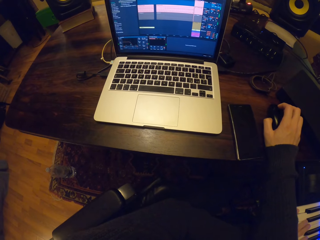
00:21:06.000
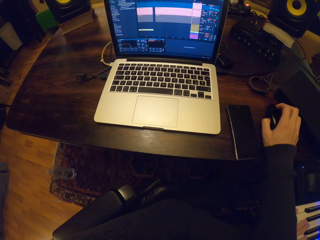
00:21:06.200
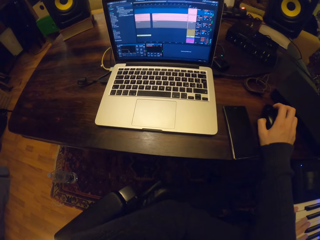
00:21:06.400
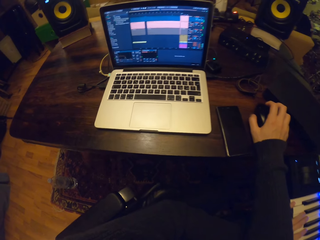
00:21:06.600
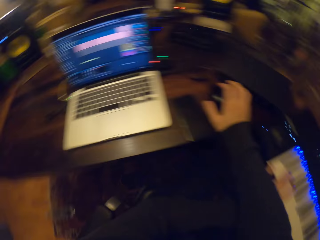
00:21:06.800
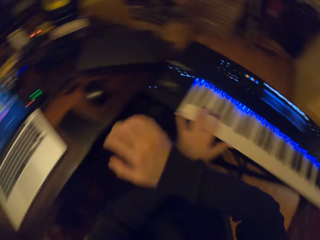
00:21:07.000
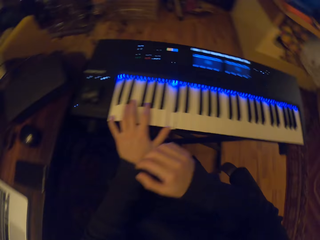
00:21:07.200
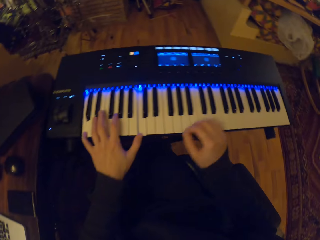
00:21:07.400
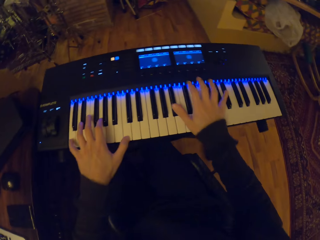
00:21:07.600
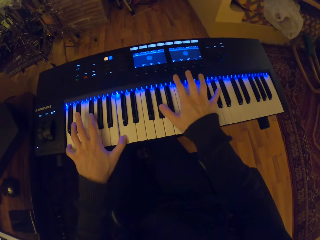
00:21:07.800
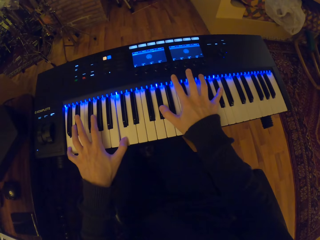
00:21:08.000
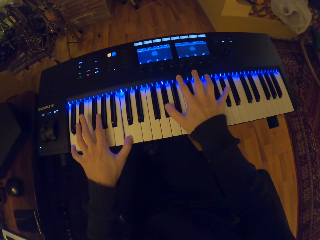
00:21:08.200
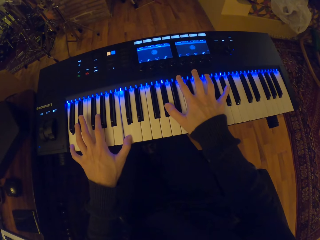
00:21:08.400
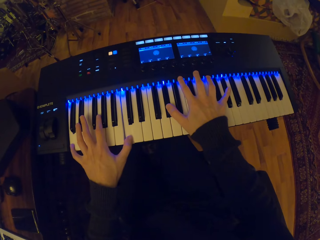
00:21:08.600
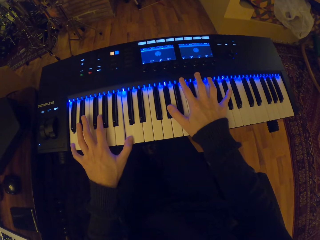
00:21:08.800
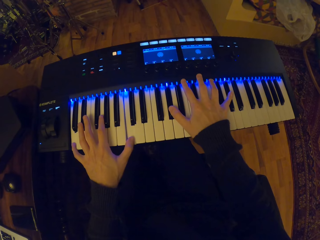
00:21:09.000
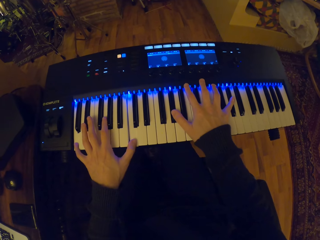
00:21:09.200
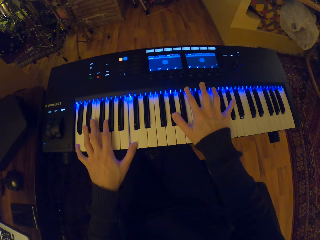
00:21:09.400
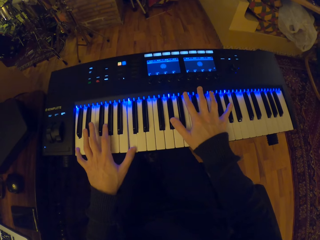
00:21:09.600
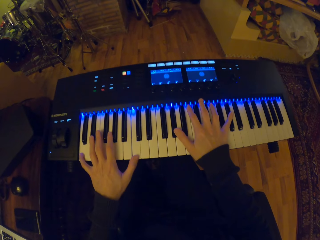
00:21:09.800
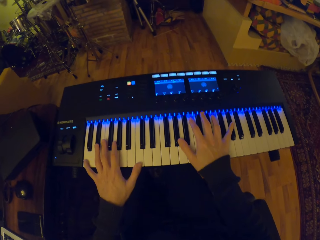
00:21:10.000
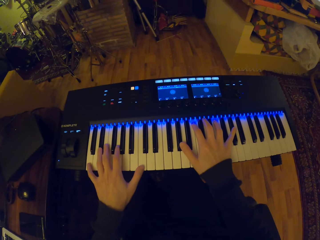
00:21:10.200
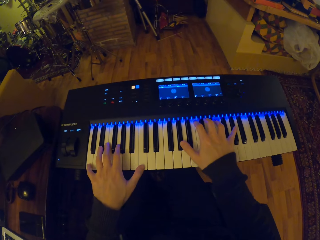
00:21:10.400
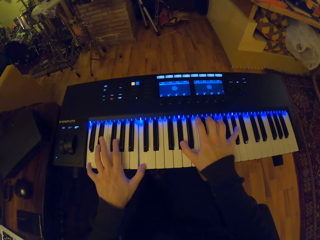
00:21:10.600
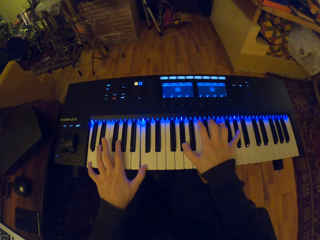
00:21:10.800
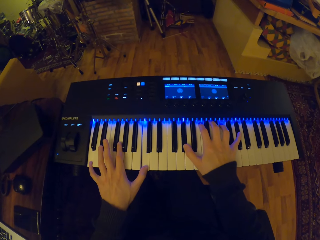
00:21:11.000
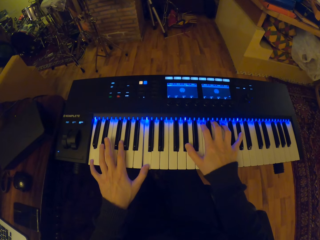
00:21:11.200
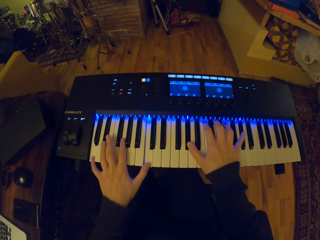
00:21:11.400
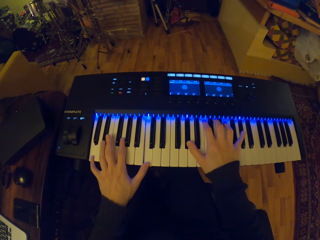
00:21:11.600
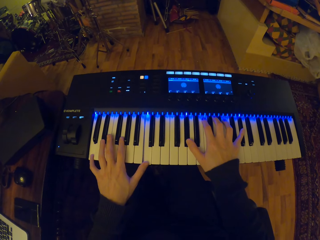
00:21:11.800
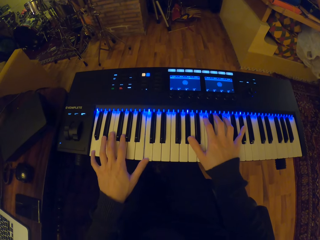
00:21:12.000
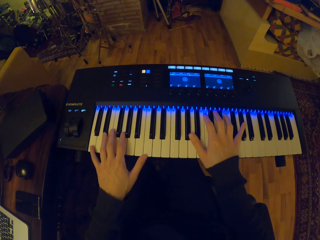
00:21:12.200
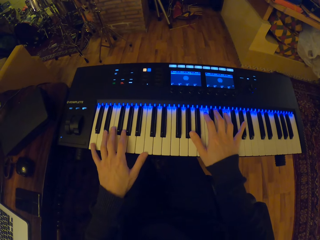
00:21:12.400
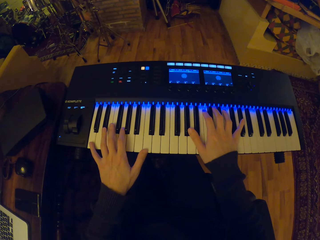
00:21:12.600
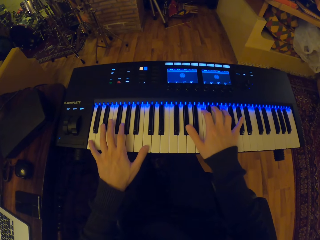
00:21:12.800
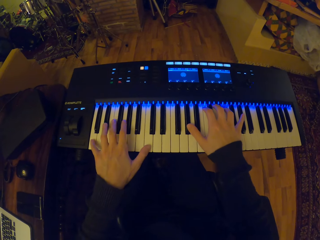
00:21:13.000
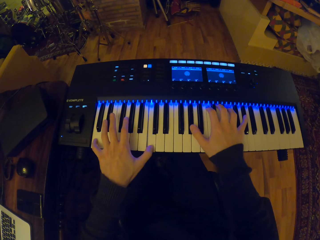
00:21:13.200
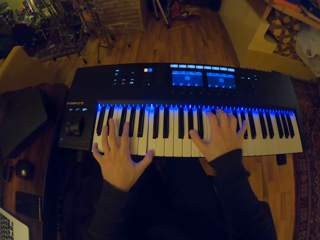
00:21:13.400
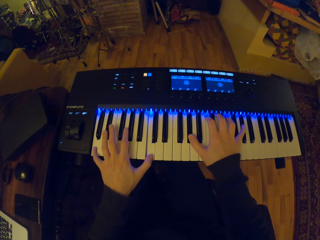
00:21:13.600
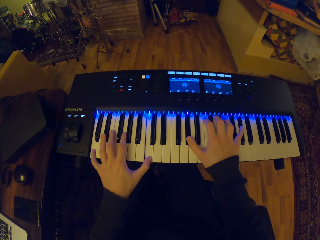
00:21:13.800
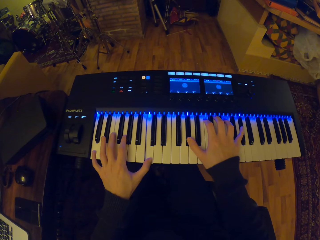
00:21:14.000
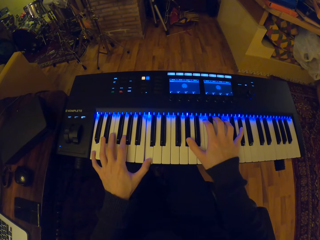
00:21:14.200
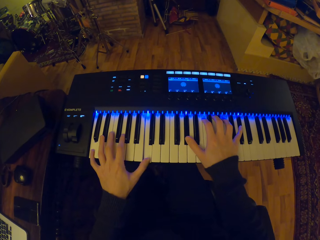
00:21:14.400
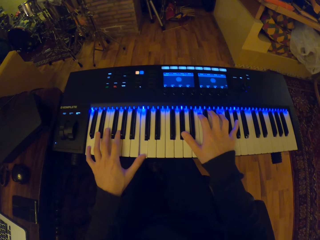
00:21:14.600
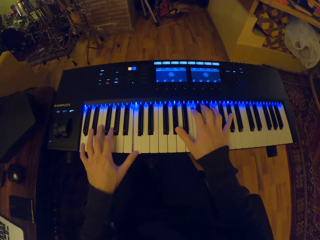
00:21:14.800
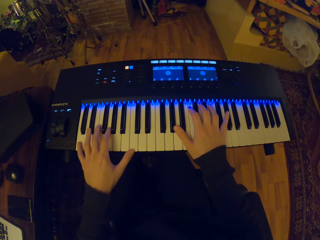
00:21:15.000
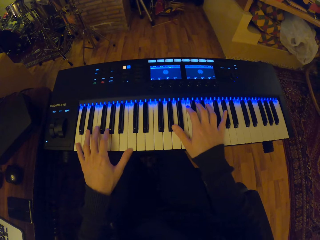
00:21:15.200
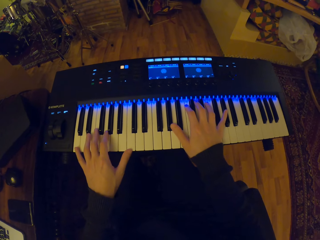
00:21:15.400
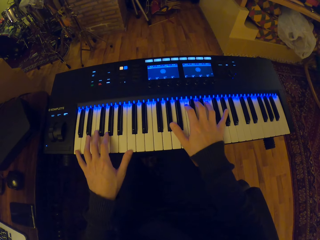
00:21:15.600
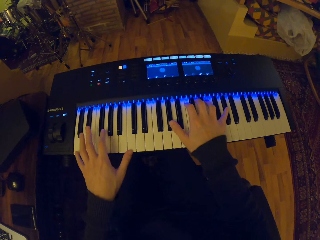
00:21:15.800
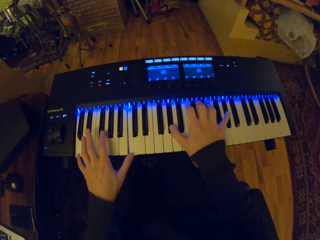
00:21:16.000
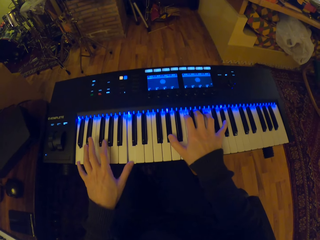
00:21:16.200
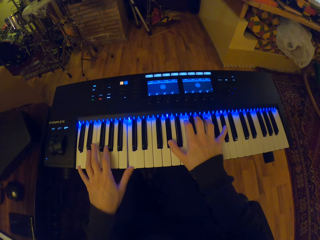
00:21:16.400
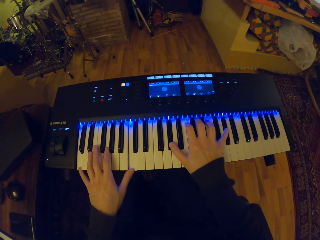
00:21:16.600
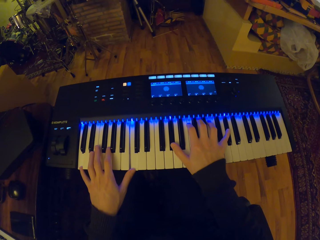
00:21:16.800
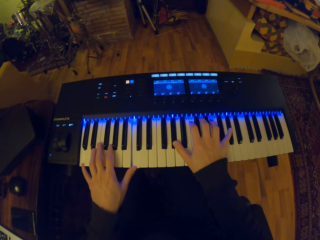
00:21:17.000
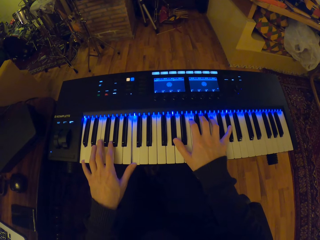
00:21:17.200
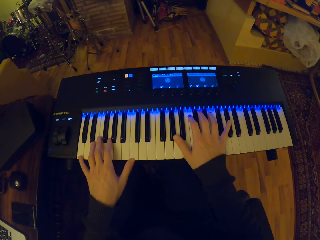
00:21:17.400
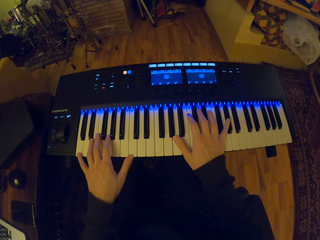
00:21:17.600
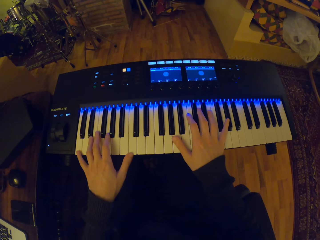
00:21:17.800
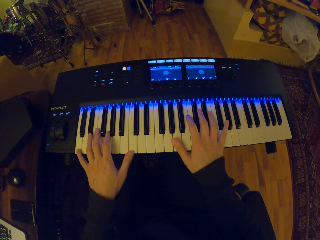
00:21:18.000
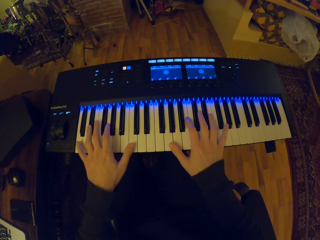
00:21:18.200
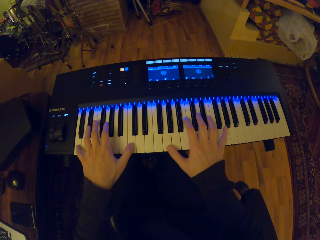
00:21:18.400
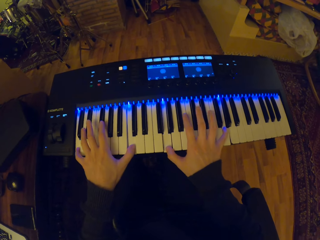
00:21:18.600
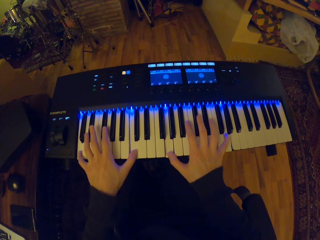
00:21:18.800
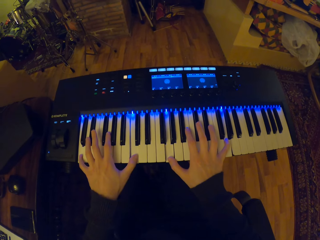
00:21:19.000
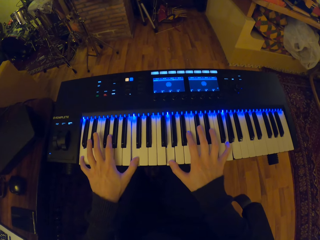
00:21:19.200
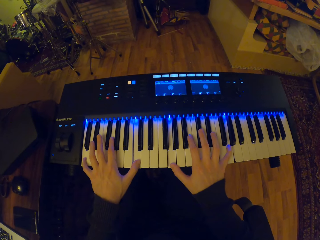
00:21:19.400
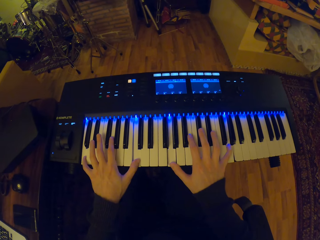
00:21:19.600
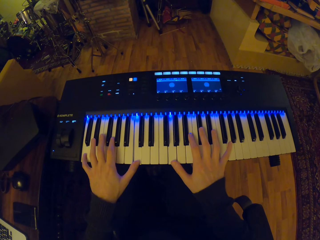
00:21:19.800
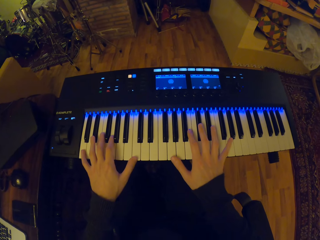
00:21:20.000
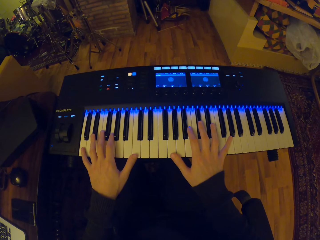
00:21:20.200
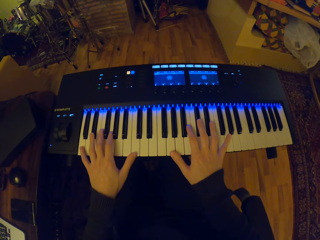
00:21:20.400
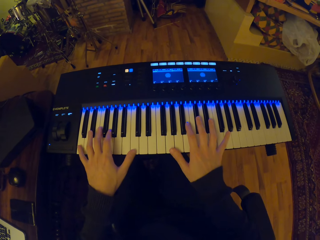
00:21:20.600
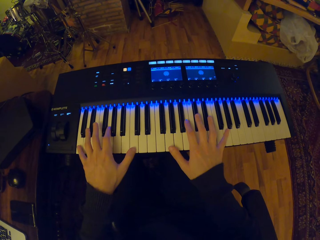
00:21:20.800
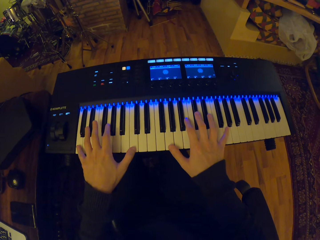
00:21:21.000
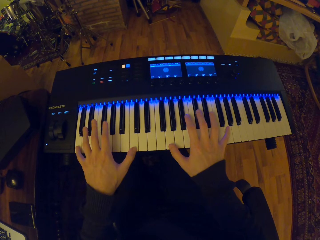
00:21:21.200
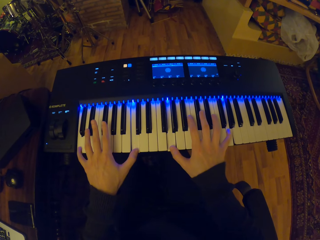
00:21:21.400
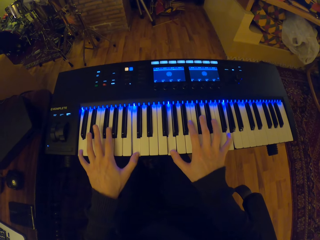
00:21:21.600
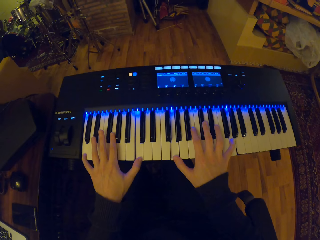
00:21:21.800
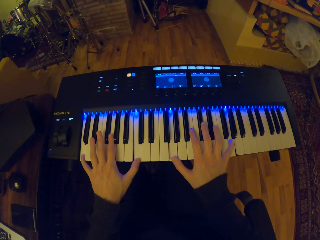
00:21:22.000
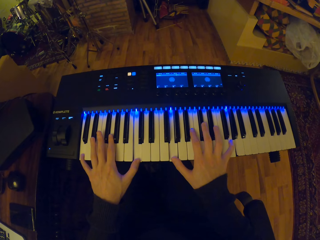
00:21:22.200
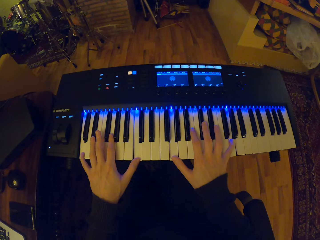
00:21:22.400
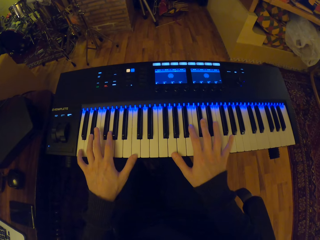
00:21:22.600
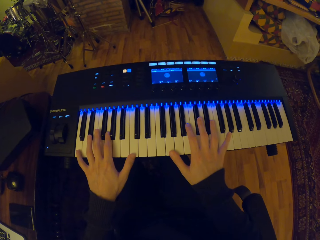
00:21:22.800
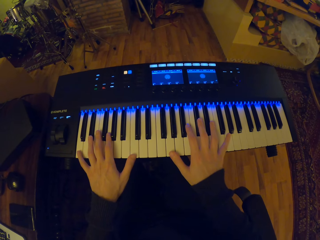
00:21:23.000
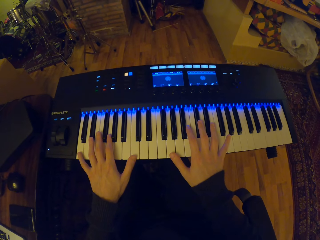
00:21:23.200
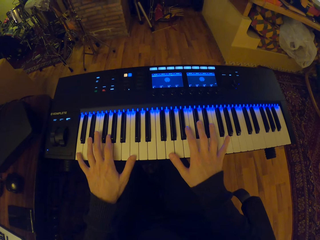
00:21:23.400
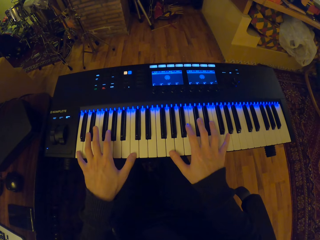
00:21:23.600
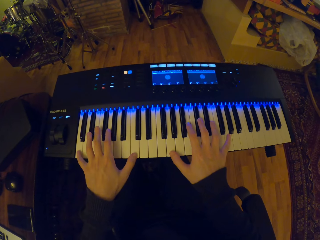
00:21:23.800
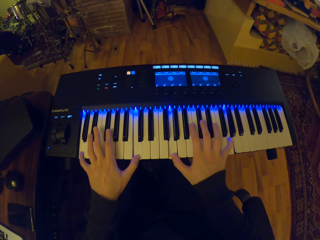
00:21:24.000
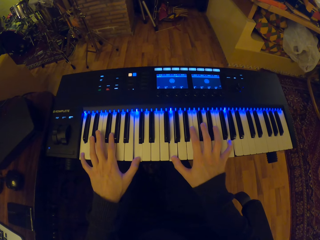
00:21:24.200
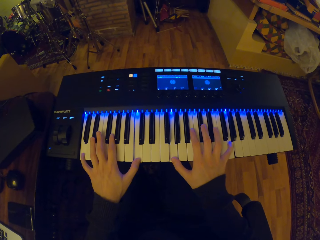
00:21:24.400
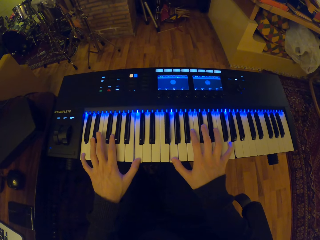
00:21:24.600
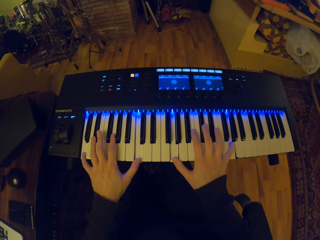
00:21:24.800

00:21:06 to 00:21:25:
The camera wearer turns towards a piano. He plays the piano on the piano stand with both hands. He places hands on the piano keyboard. He plays the piano.

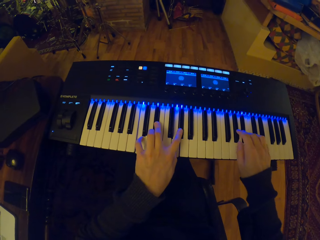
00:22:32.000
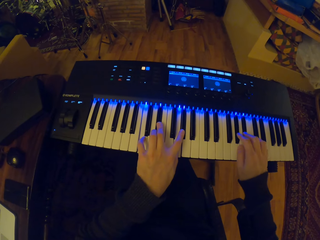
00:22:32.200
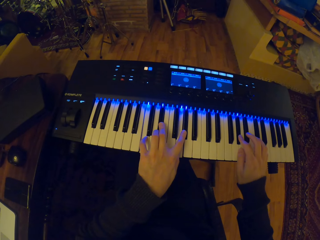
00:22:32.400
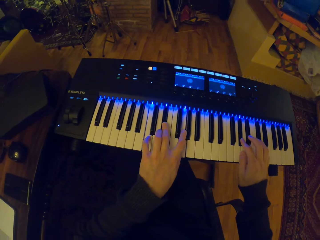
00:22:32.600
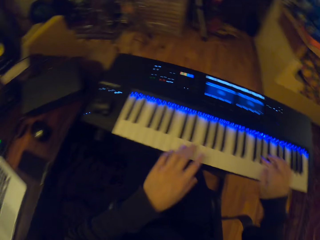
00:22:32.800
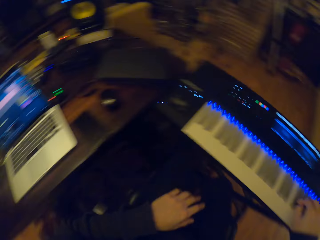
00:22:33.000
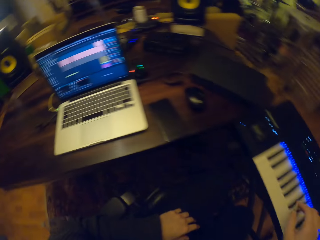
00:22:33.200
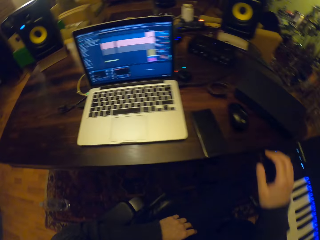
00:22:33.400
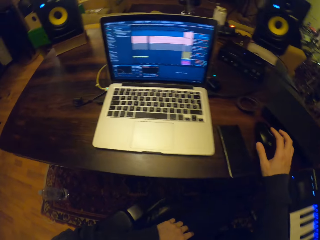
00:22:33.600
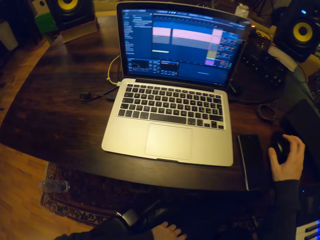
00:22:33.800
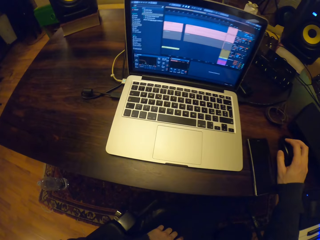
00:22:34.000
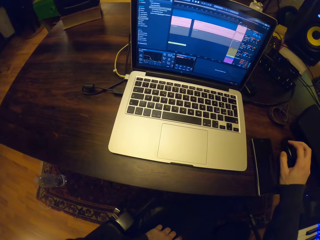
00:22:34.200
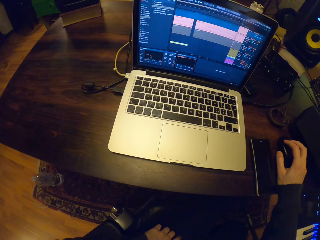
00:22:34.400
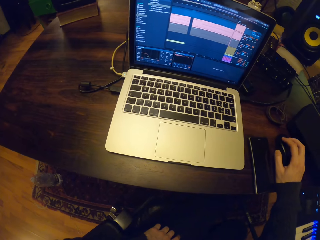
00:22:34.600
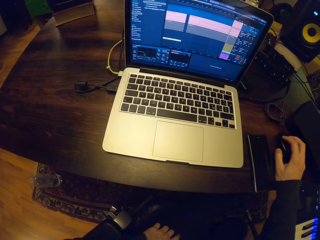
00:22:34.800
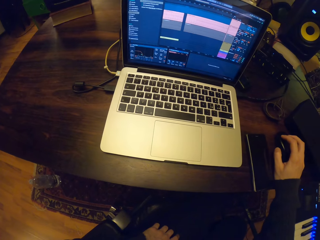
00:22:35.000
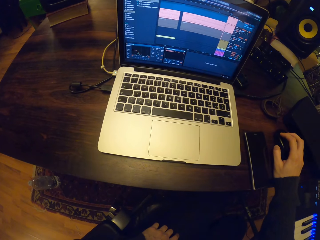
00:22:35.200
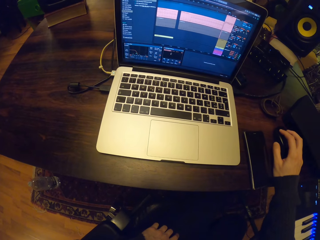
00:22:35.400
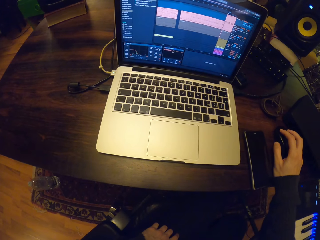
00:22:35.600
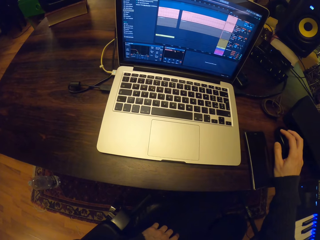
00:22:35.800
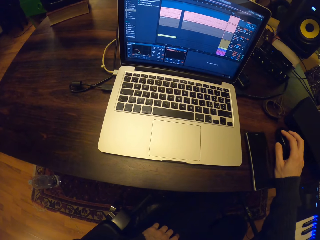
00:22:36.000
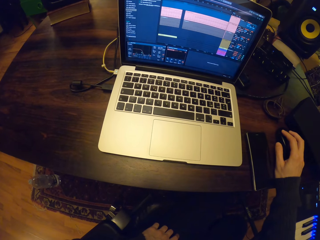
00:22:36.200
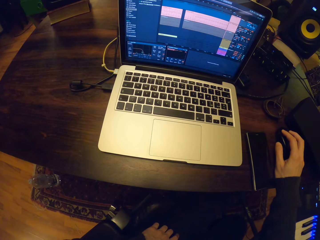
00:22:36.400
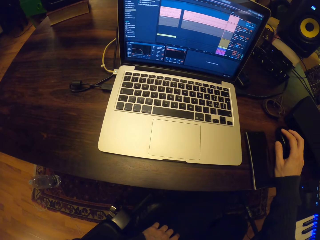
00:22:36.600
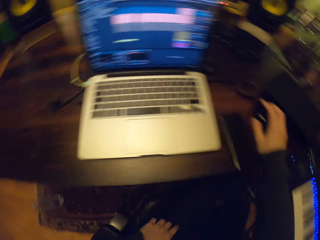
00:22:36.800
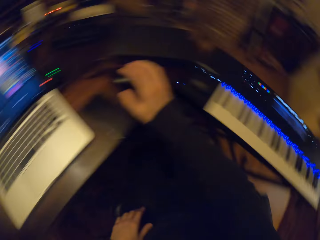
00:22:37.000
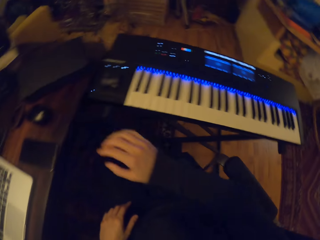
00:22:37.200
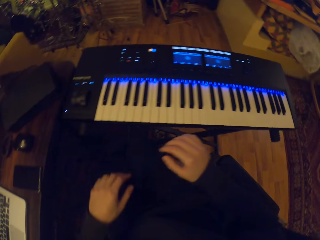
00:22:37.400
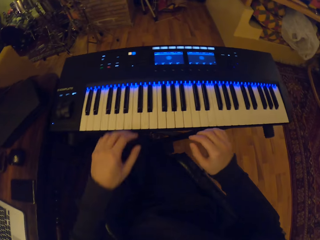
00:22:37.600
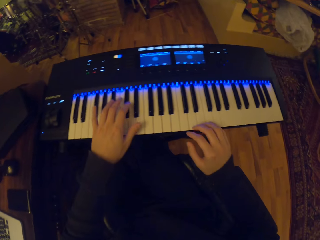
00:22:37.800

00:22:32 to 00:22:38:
The camera wearer turns to a laptop. He operates the mouse on the table with his right hand. He holds the mouse. He clicks on the screen. He turns to a piano.
